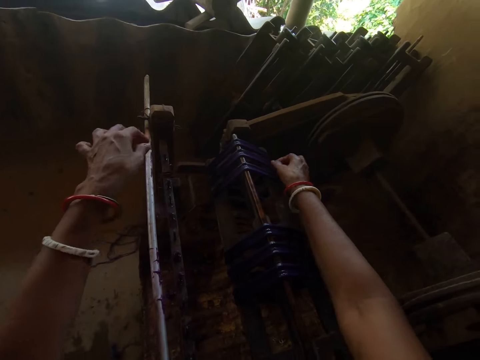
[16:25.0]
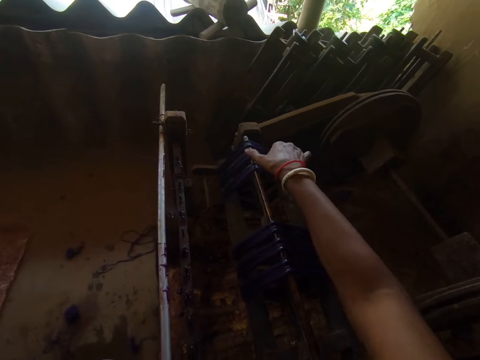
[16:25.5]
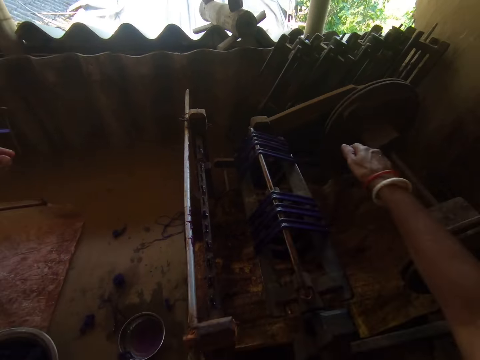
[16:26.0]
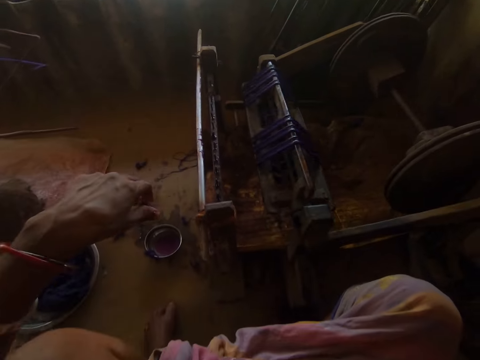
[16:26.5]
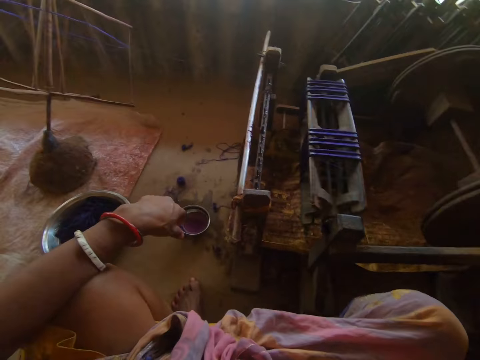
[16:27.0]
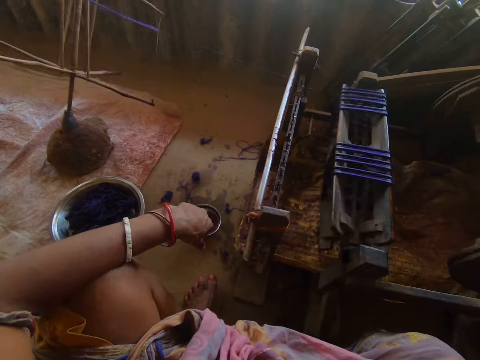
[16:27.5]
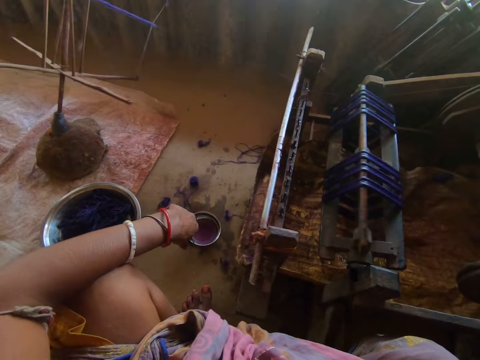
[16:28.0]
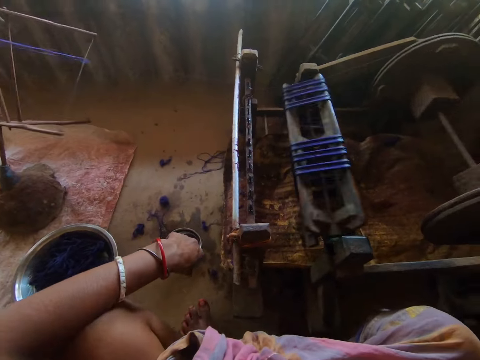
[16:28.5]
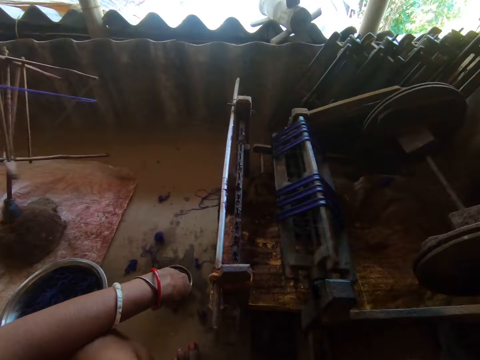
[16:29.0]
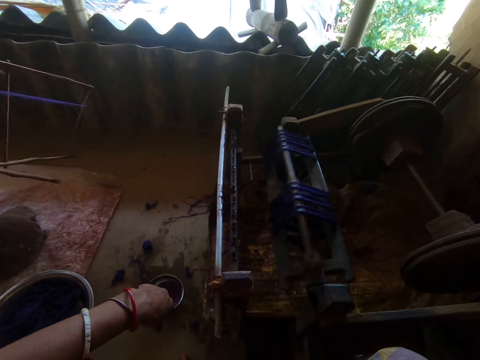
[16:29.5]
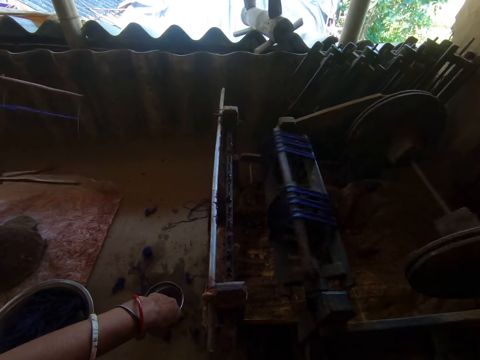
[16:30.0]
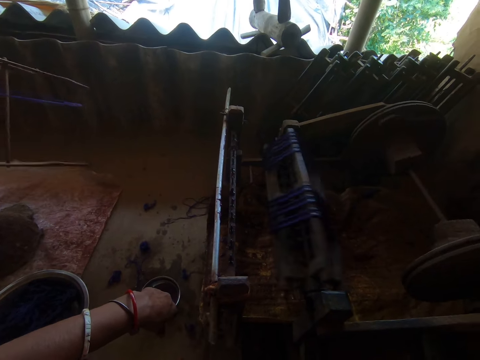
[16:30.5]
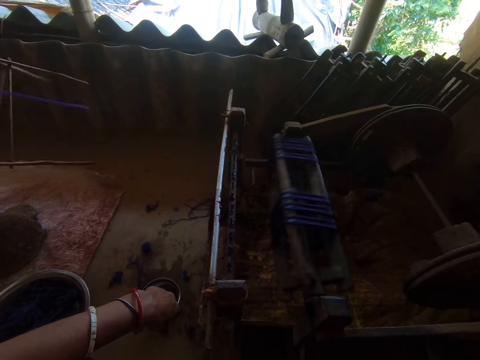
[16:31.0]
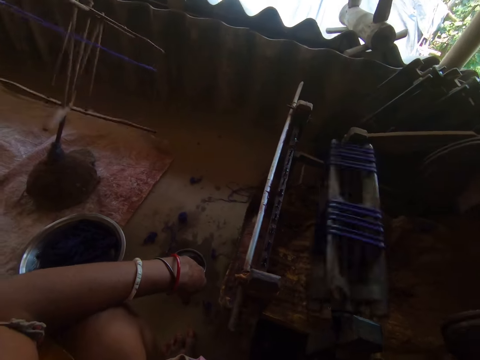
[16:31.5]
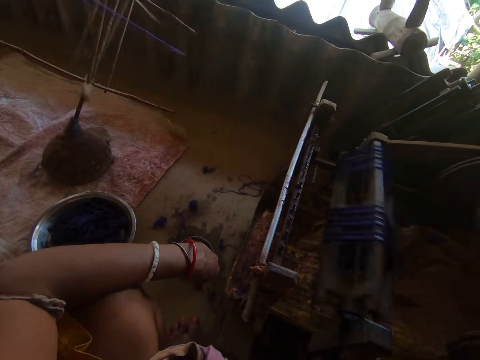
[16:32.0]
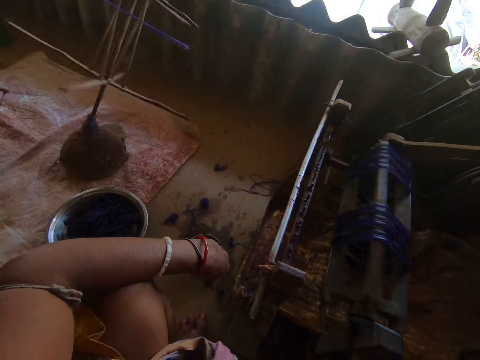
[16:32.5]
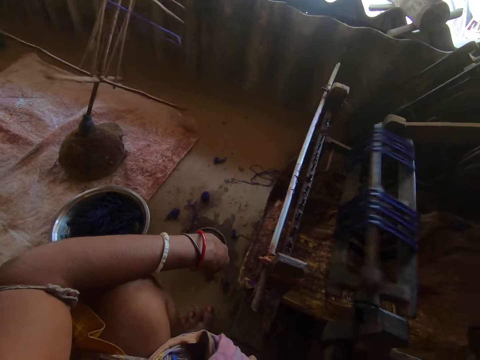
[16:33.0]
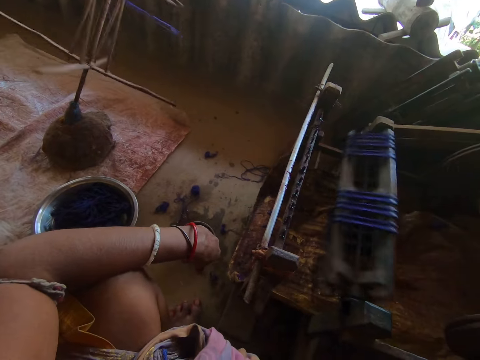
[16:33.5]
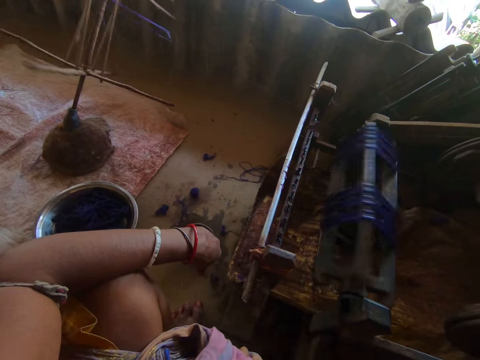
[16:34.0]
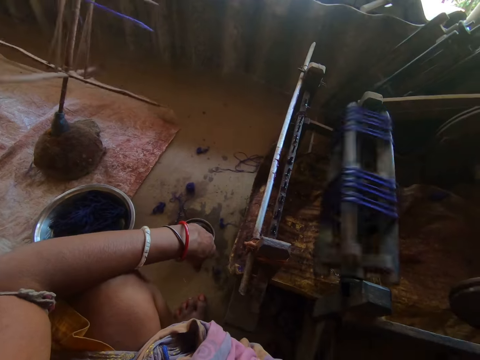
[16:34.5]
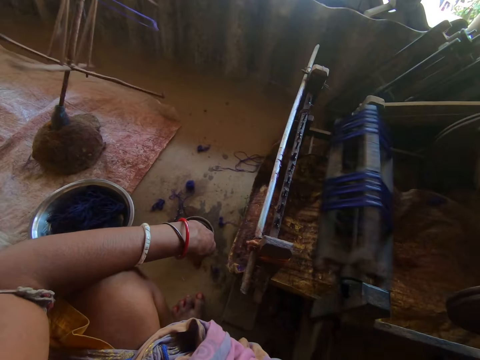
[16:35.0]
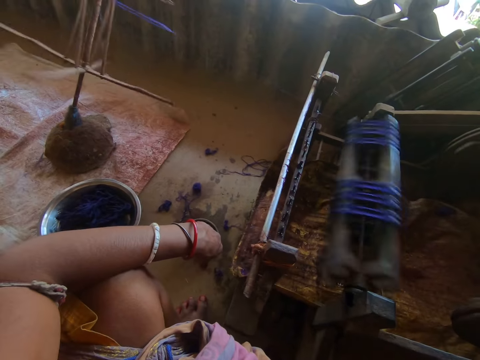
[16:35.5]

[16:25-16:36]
The camera wearer ties a thread. They roll the machine and talk. They look around. They do something.
